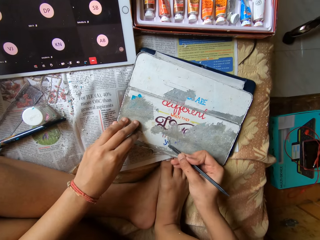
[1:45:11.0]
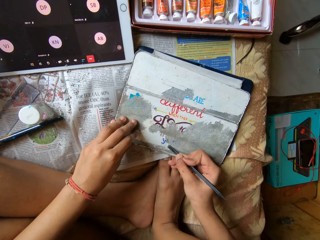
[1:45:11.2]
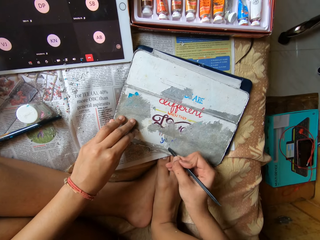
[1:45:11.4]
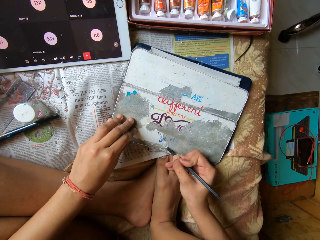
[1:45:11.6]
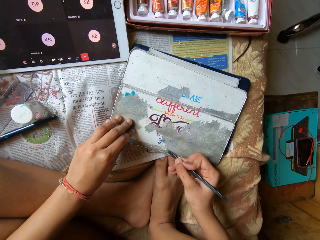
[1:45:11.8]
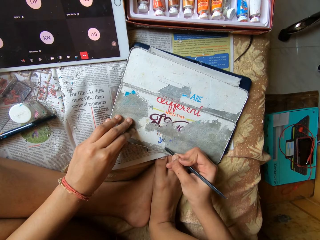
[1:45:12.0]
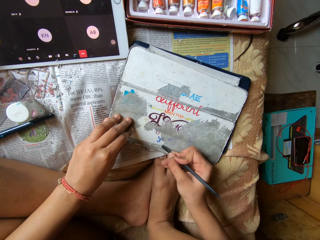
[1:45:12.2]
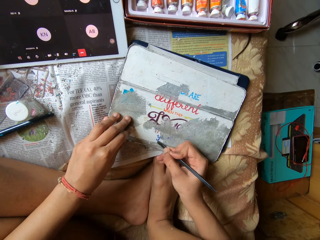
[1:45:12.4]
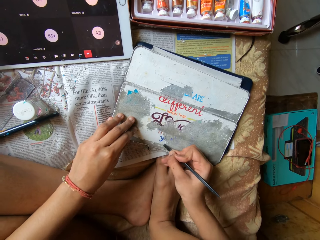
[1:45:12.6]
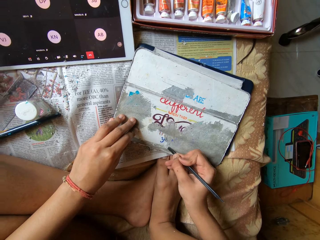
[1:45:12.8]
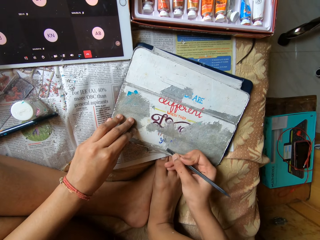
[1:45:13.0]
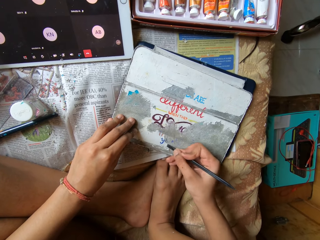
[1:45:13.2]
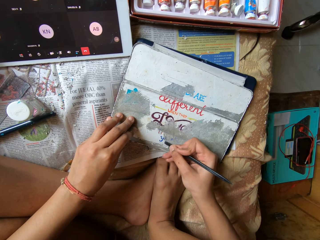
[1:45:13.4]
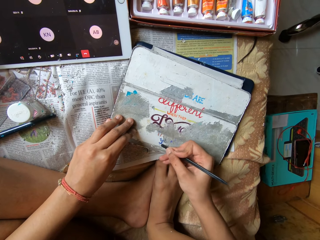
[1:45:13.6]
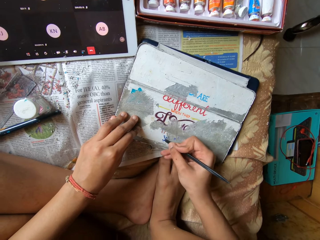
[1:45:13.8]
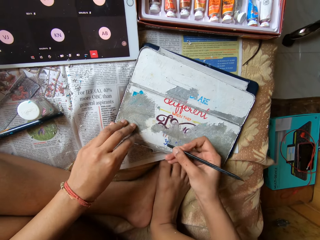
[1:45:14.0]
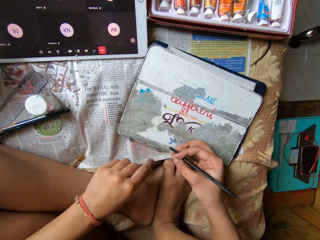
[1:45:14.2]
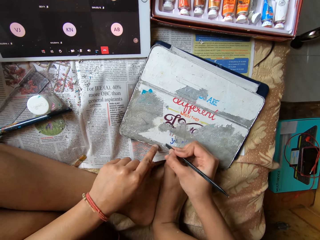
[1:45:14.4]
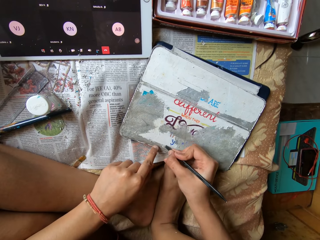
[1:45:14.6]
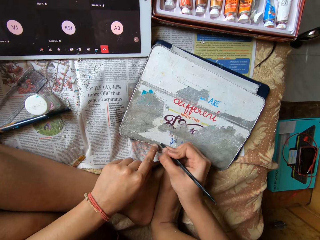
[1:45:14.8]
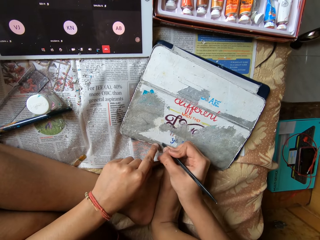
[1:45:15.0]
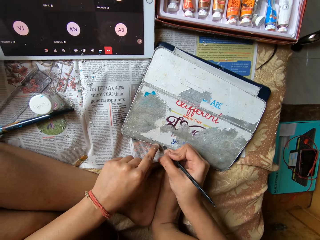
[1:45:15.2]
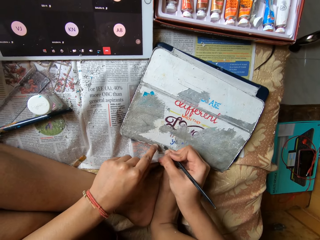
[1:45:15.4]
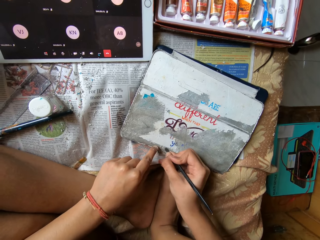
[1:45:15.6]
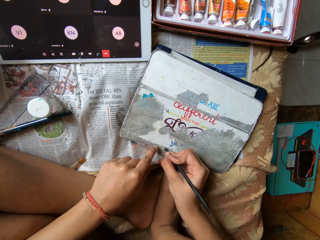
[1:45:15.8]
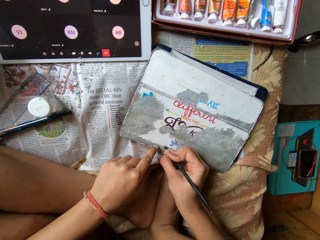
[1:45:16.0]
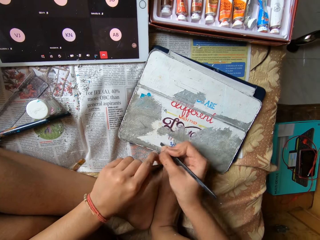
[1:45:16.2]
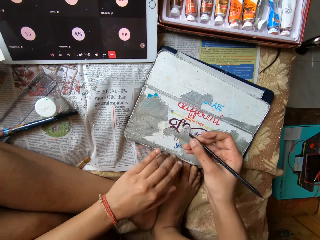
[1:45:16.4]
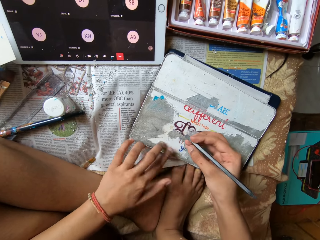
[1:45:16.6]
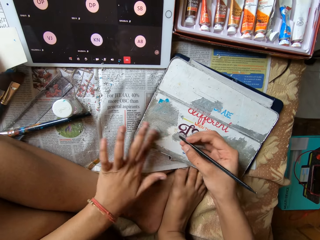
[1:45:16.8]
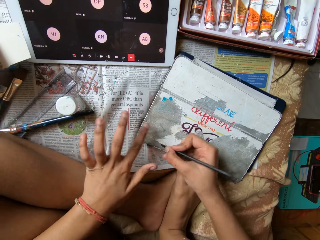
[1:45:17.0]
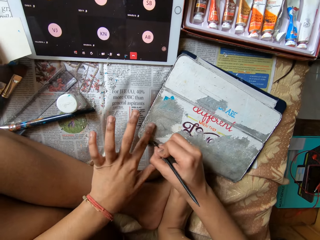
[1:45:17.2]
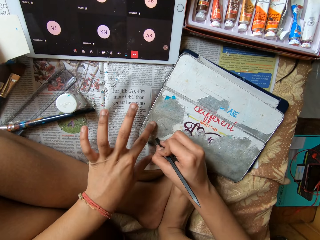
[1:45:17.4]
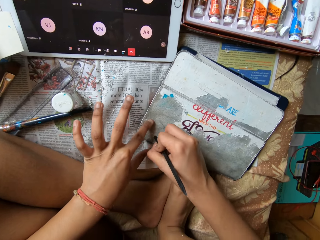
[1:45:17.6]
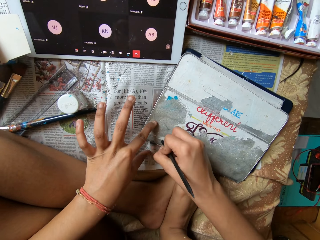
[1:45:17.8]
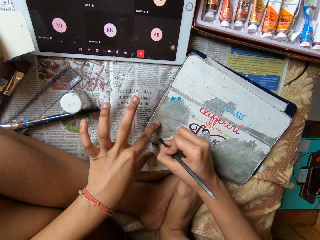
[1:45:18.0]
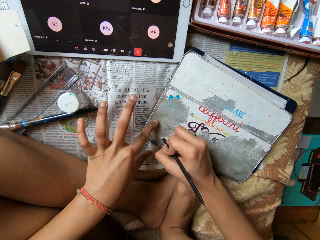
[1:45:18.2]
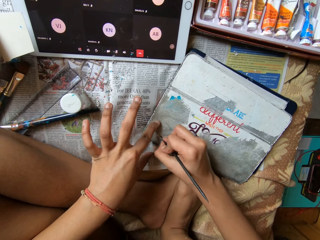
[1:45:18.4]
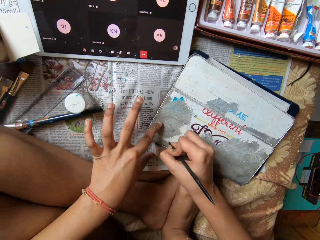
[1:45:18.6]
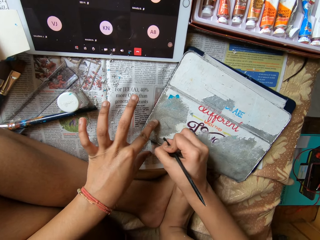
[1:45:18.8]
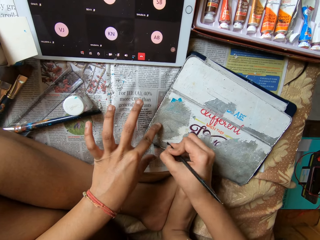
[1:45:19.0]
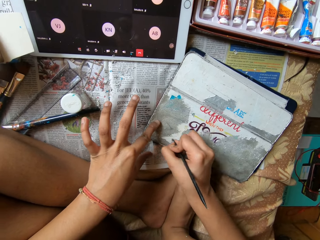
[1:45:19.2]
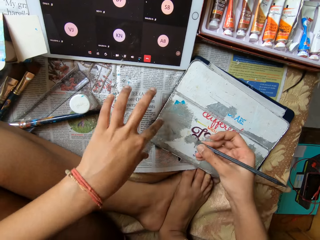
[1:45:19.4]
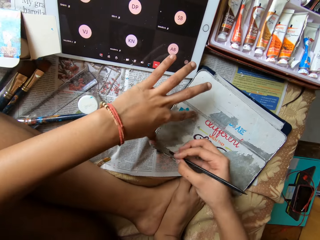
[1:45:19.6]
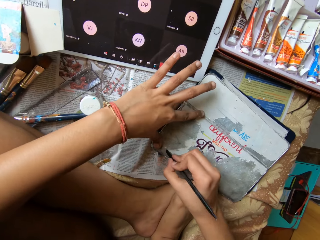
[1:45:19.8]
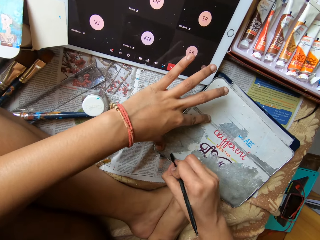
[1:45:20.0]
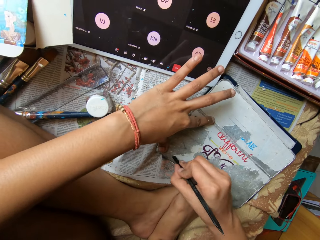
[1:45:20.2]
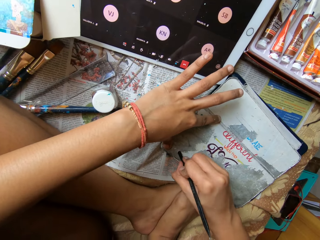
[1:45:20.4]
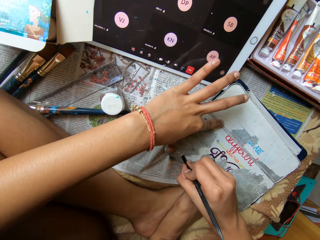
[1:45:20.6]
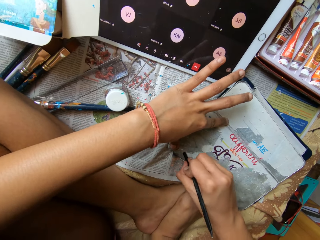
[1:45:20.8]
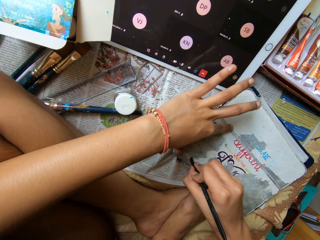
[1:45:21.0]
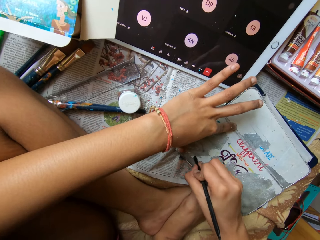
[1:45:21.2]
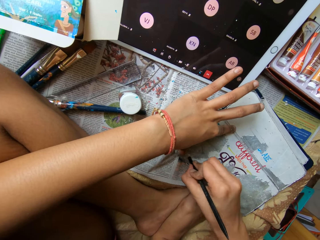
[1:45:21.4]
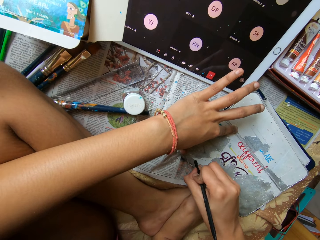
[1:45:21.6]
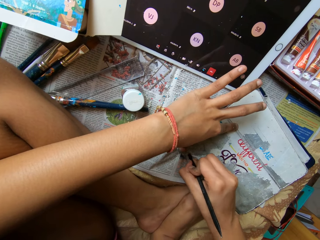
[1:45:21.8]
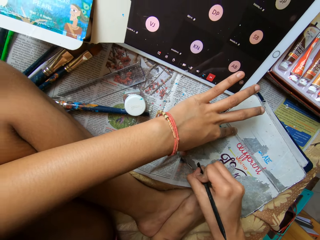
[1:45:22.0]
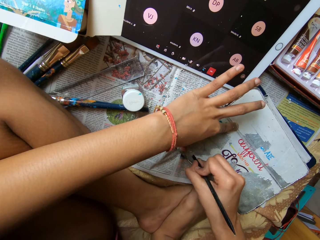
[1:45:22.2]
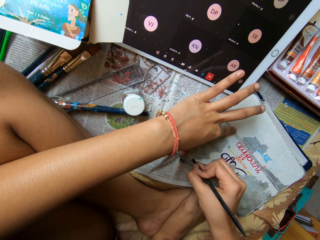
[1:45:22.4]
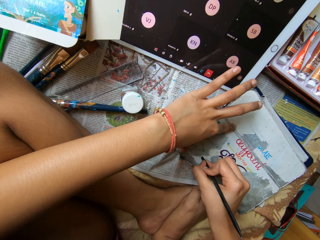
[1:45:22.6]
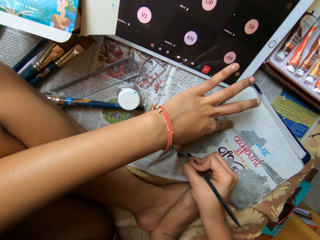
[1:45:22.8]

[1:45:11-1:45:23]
The camera wearer scrapes off the paper from the diary with the pen in her right hand. She holds down the diary with her left hand. She dusts the peeled paper off the diary with her left hand. She holds down the diary with her left hand. She scrapes off the paper from the diary with the pen in her right hand. She holds down the diary with her left hand. She scrapes off the paper from the diary with the pen in her right hand.

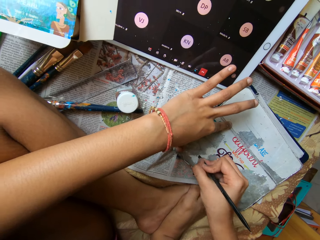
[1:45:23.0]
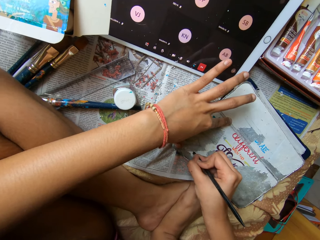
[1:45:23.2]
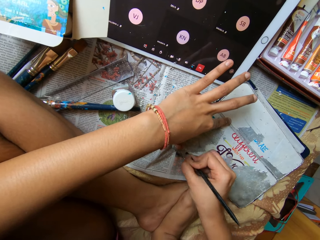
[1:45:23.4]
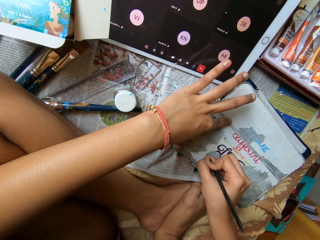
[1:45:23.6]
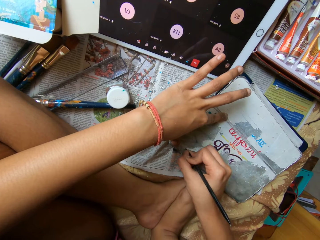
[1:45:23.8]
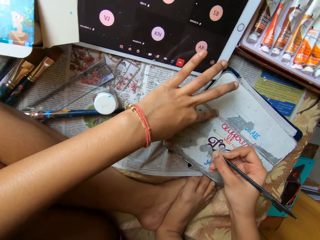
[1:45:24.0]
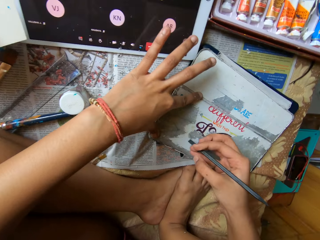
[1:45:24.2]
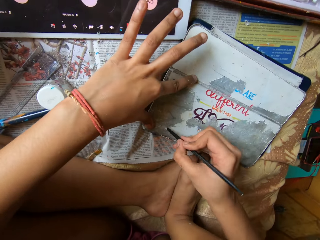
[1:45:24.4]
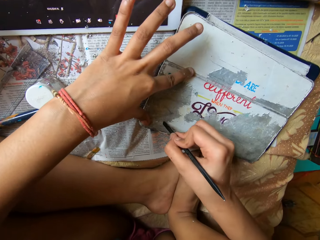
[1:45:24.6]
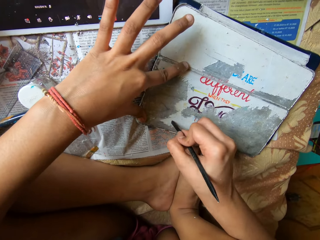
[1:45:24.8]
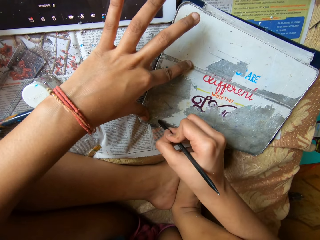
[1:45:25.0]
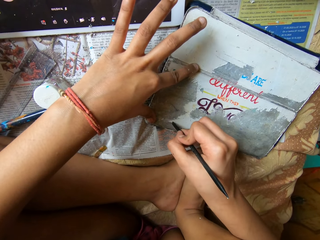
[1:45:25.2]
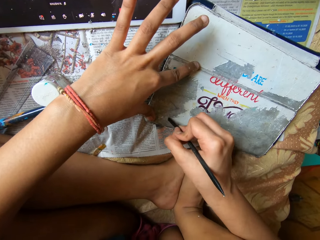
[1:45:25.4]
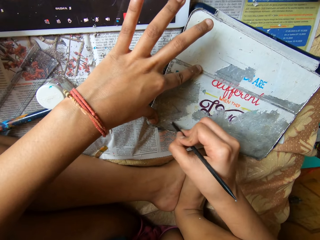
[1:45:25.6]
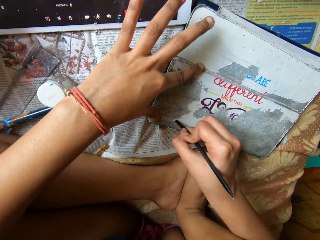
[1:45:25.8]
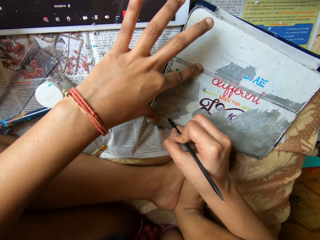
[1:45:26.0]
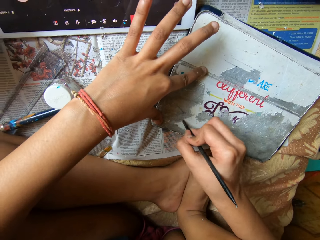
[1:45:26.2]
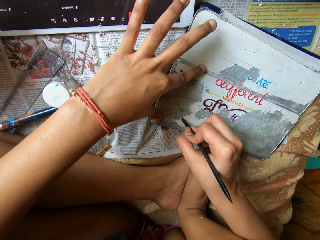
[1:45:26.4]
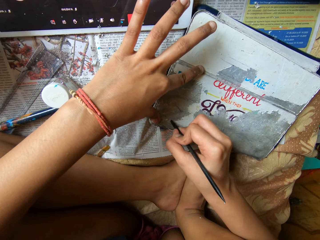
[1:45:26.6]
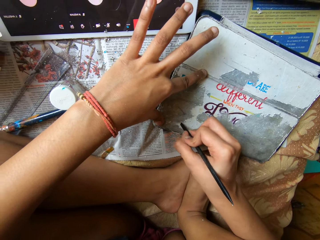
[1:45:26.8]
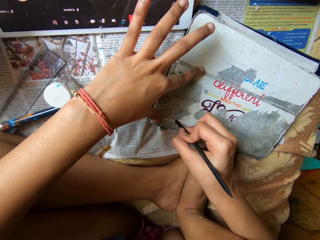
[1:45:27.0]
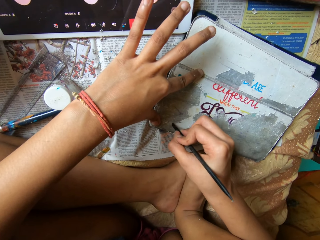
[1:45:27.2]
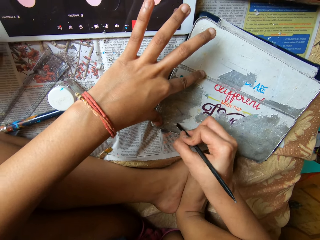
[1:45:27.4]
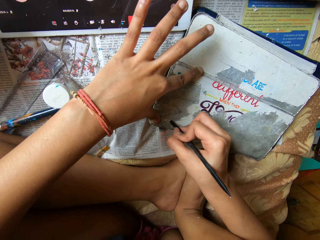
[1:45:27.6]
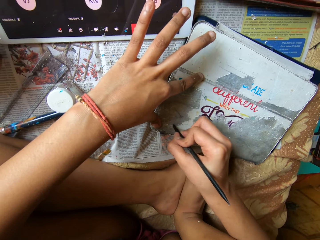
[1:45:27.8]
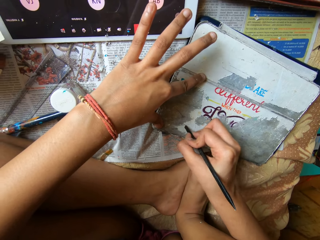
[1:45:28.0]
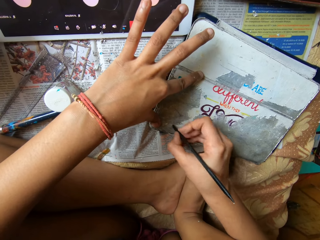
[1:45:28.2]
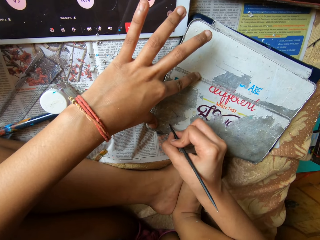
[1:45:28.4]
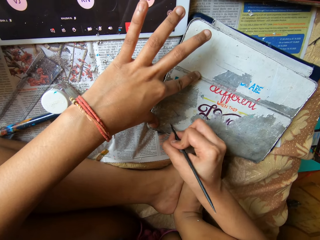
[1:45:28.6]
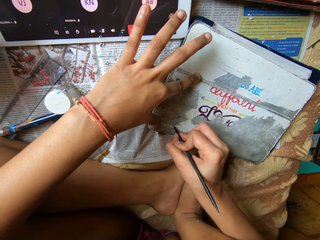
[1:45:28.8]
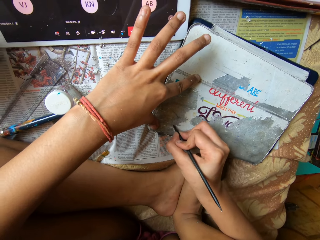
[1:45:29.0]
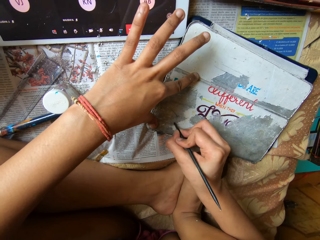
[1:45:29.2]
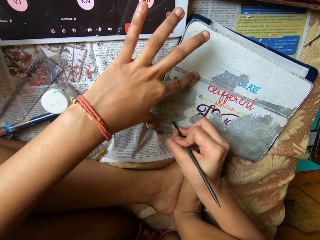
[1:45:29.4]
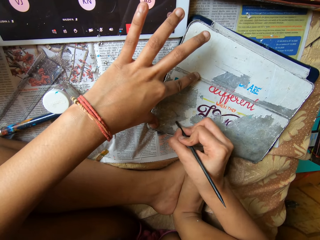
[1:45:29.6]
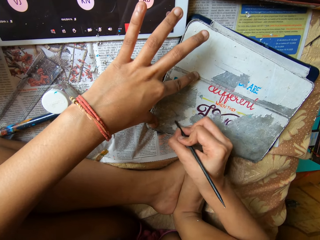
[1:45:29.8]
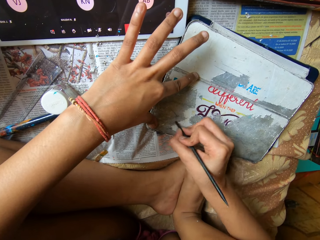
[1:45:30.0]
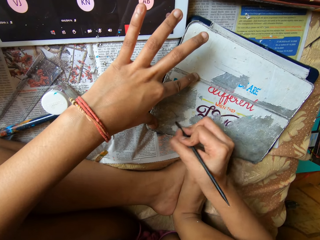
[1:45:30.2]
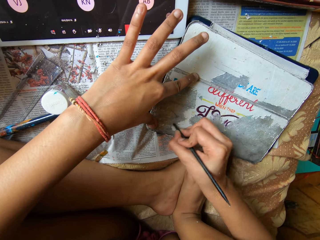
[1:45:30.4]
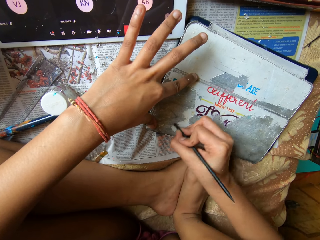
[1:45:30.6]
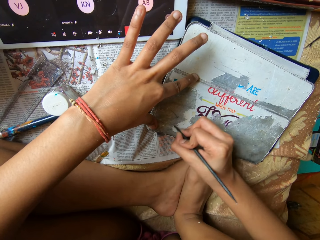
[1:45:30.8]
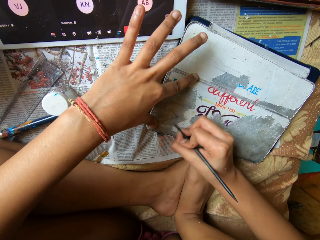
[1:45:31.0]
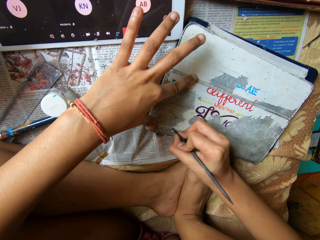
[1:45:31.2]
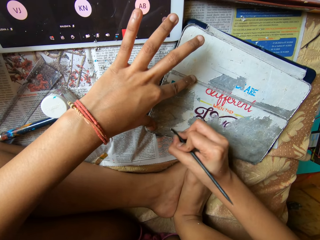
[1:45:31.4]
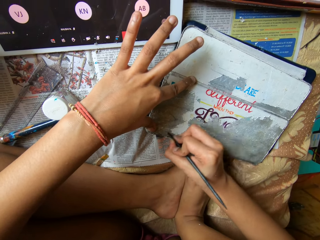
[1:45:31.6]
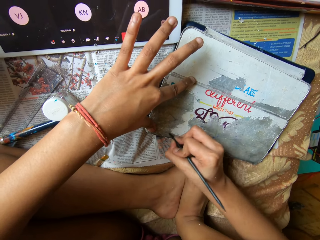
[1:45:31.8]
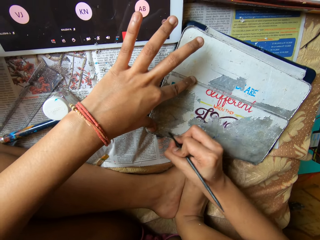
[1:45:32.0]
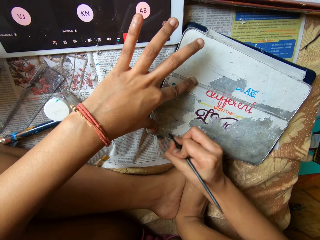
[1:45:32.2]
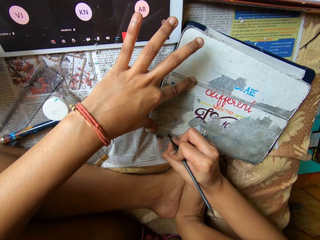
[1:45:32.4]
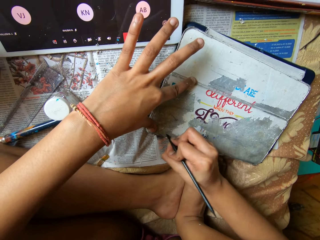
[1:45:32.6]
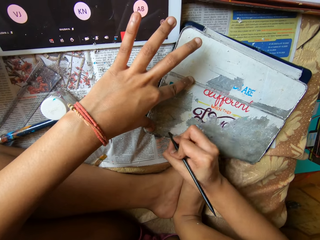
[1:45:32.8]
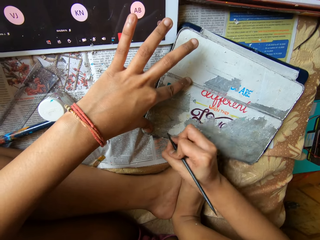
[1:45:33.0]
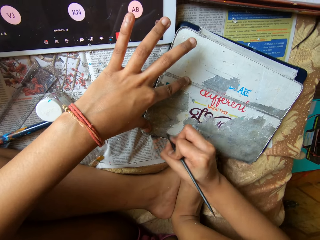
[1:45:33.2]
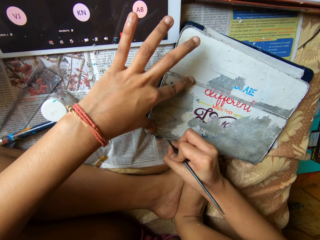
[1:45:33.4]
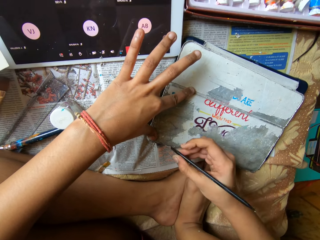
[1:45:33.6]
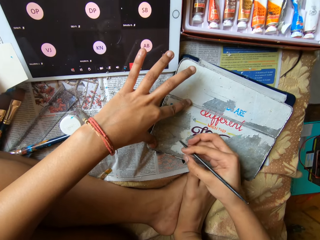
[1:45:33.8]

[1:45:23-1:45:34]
The camera wearer scrapes off the paper from the diary with the pen in her right hand.
